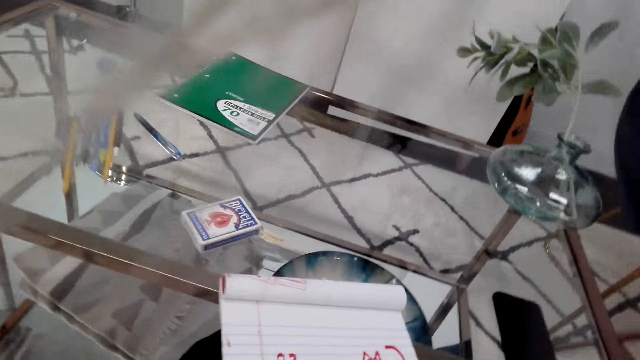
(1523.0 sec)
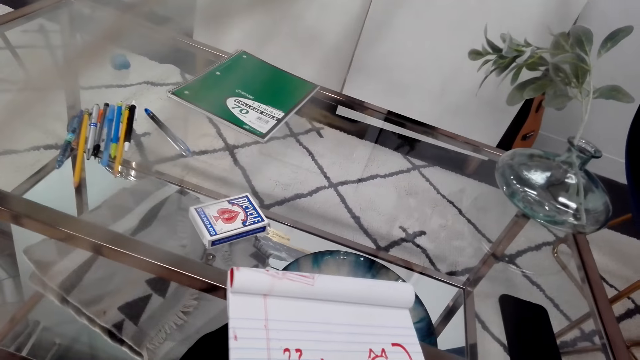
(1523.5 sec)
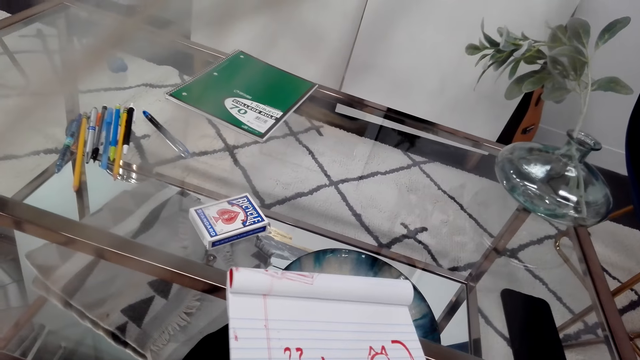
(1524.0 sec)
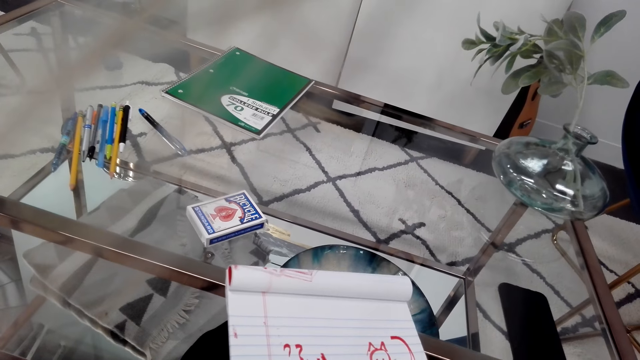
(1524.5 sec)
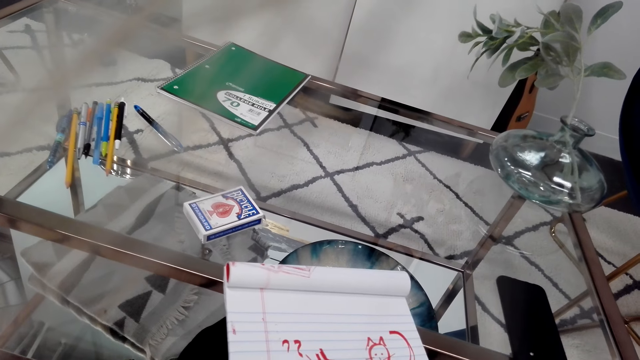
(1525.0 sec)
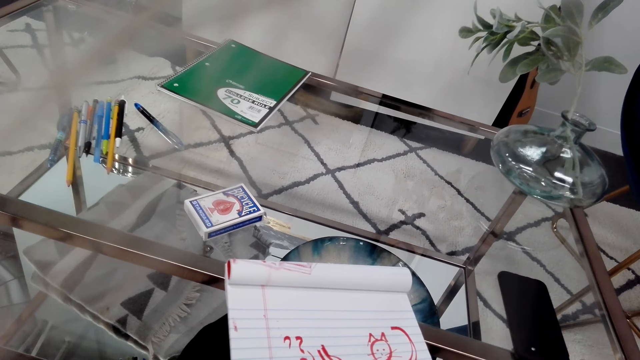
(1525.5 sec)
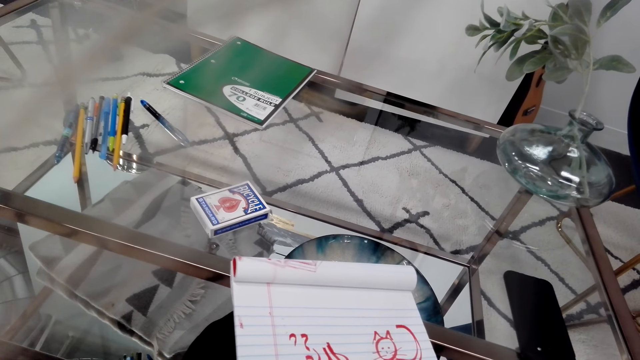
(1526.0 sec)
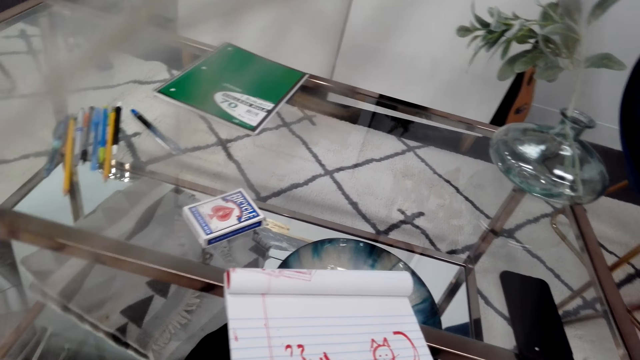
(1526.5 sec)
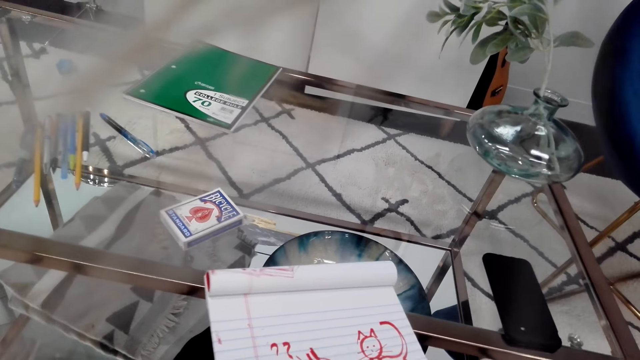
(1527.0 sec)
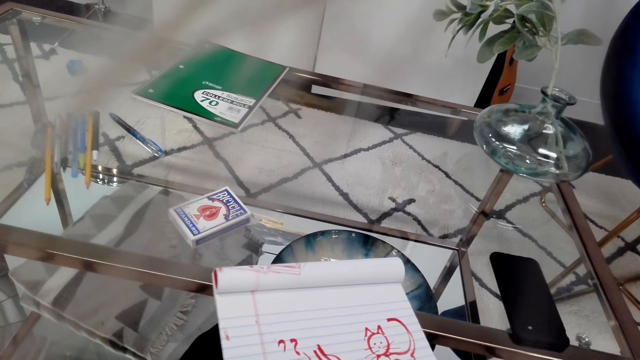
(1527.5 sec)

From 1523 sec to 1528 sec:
The camera wearer looks around the notebook.

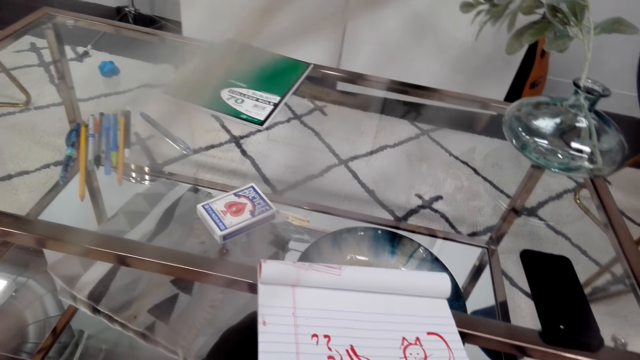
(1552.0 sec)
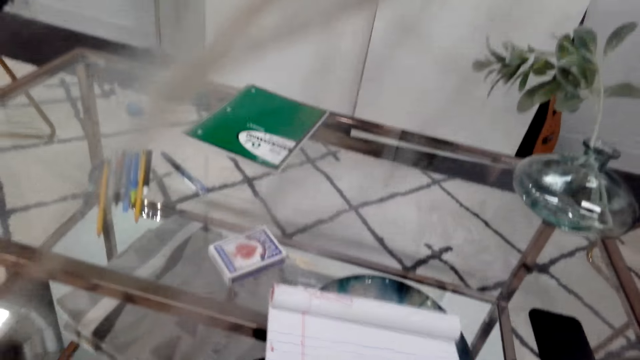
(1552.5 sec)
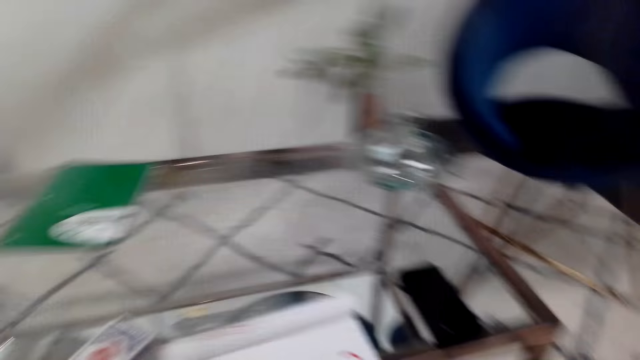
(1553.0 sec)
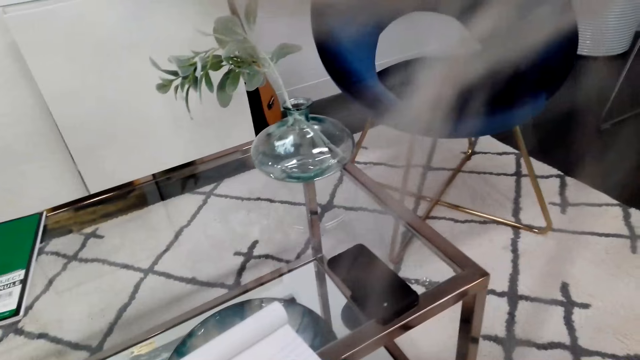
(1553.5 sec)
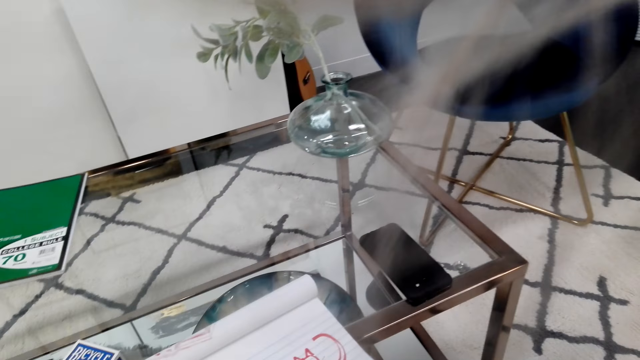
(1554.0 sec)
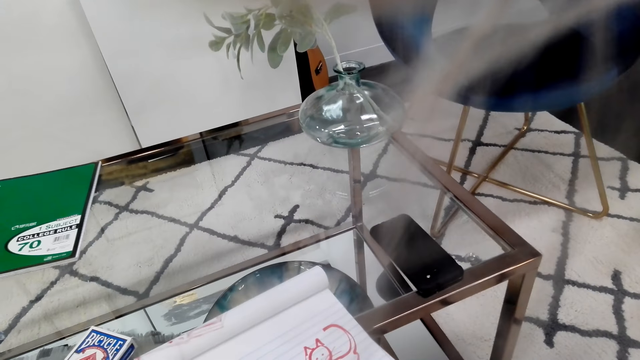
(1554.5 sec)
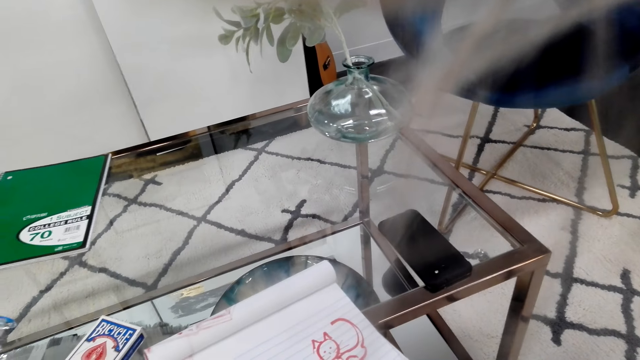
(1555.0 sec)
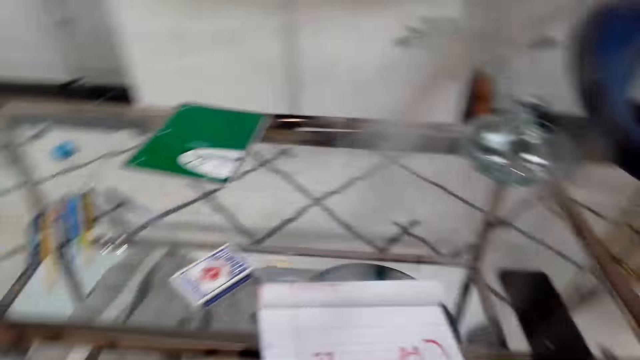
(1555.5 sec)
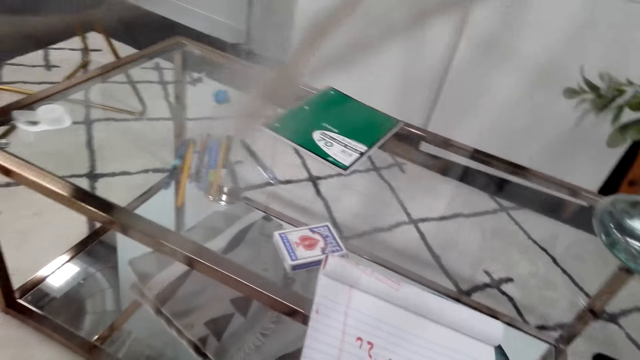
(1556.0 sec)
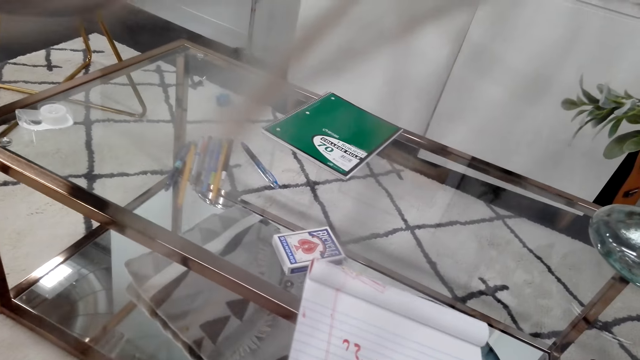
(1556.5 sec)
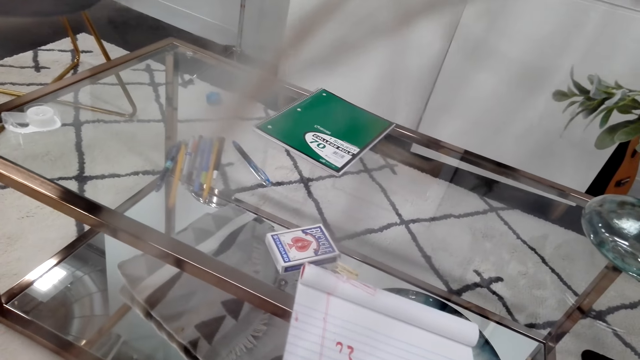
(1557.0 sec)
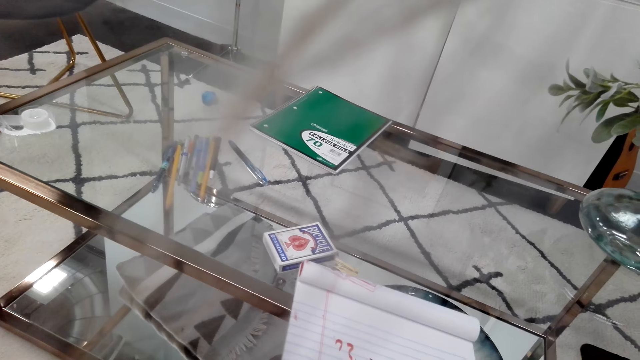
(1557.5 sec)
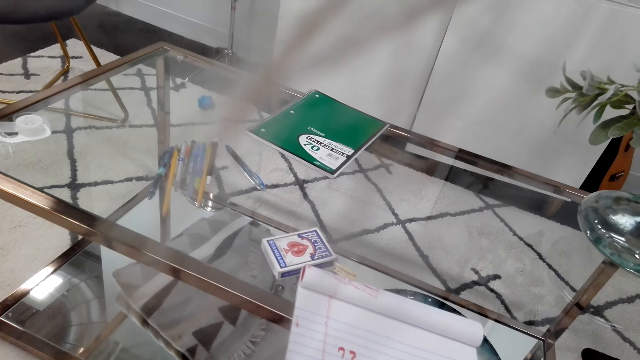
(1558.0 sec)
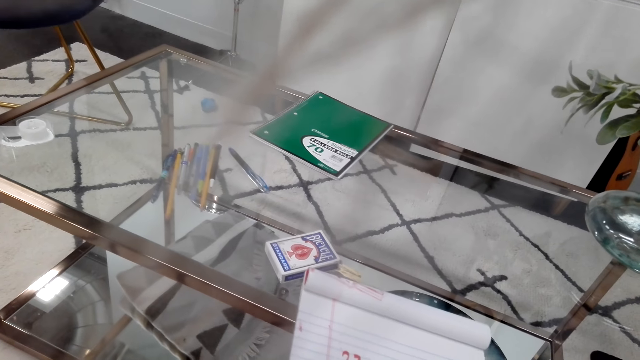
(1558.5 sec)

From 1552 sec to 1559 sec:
The camera wearer looks around the table.

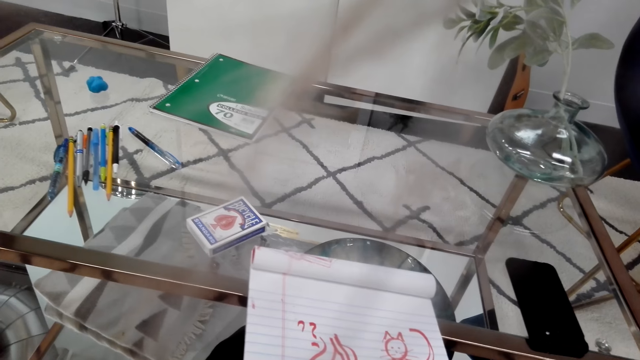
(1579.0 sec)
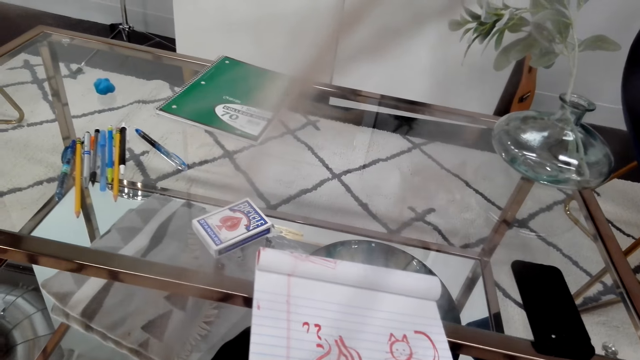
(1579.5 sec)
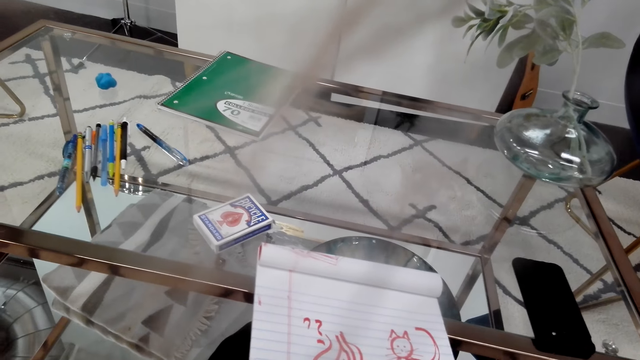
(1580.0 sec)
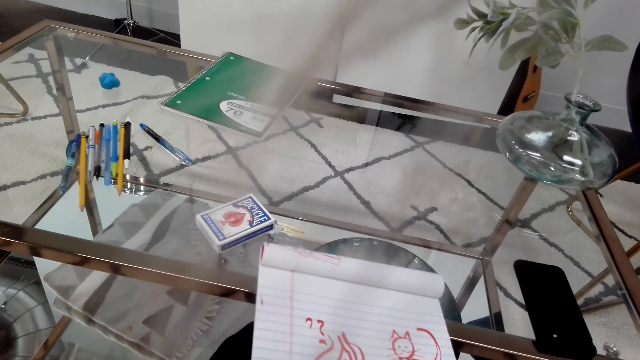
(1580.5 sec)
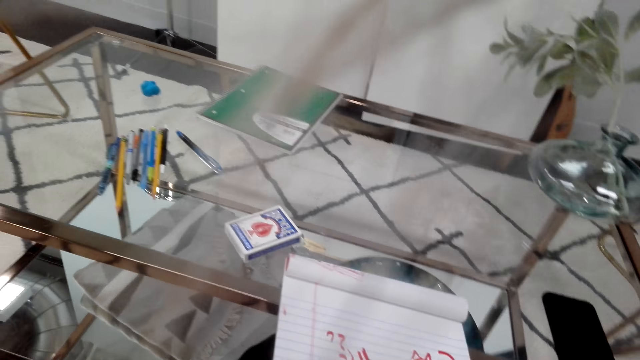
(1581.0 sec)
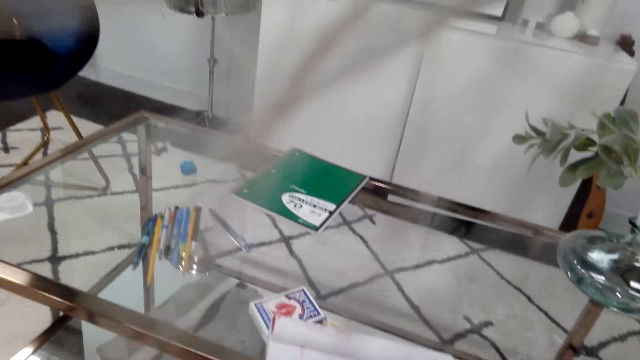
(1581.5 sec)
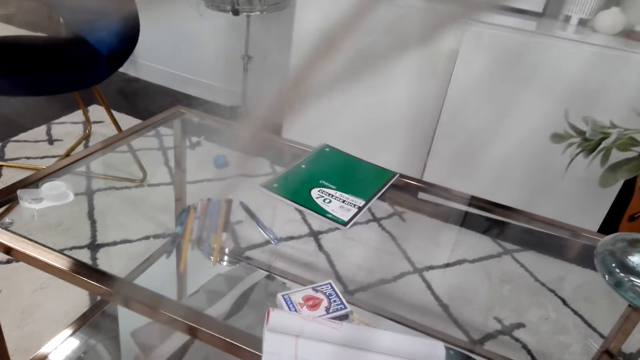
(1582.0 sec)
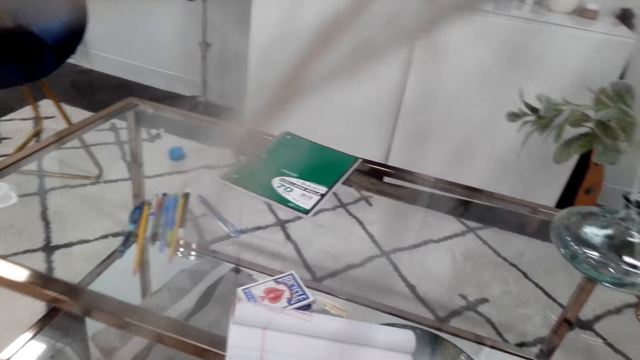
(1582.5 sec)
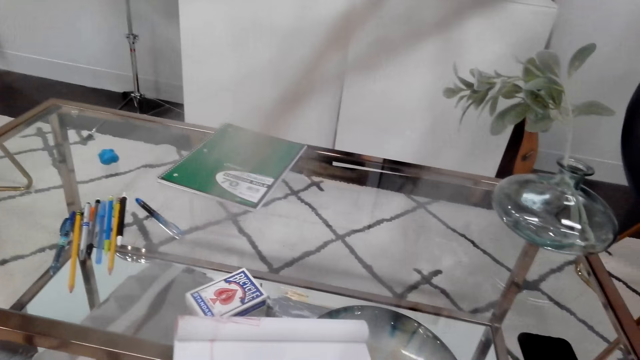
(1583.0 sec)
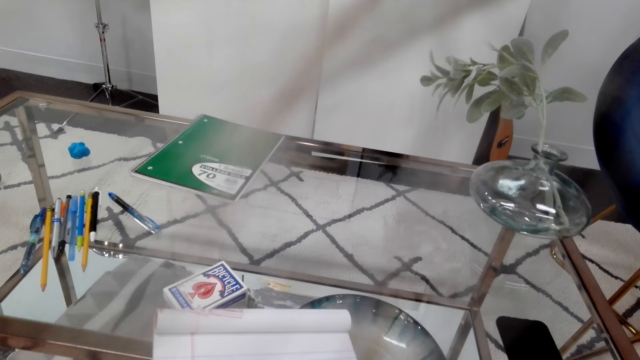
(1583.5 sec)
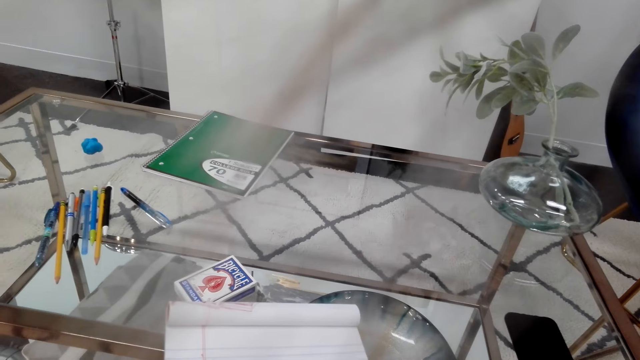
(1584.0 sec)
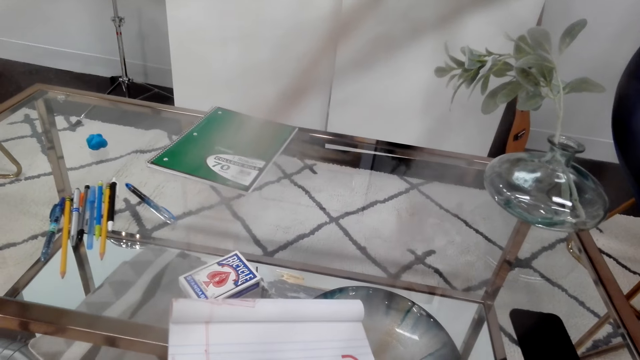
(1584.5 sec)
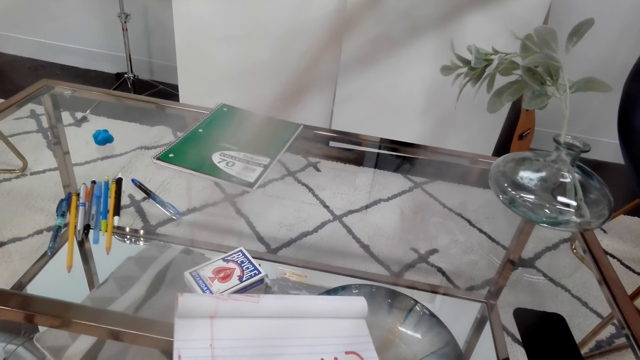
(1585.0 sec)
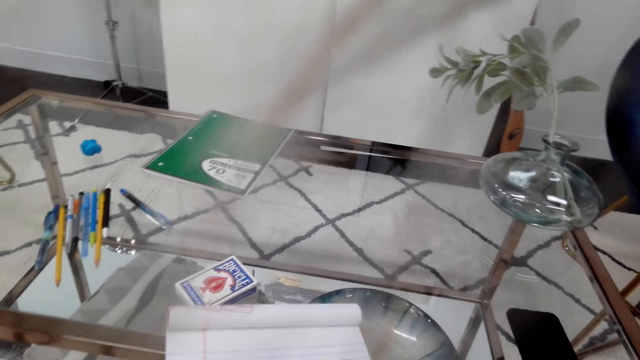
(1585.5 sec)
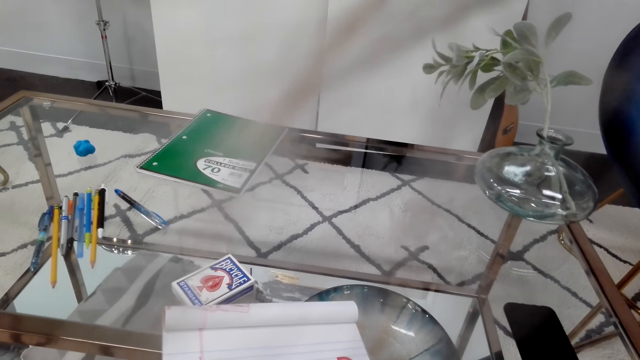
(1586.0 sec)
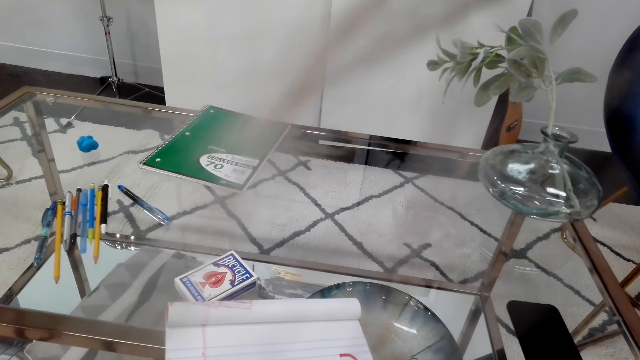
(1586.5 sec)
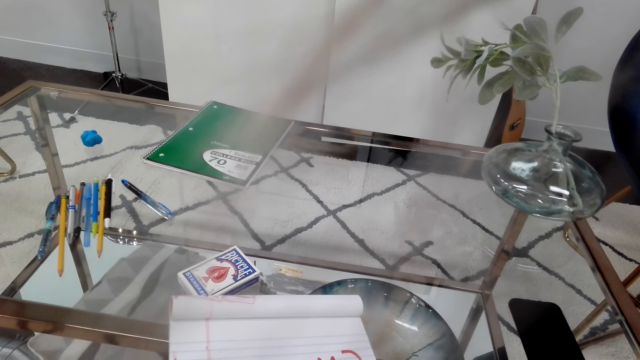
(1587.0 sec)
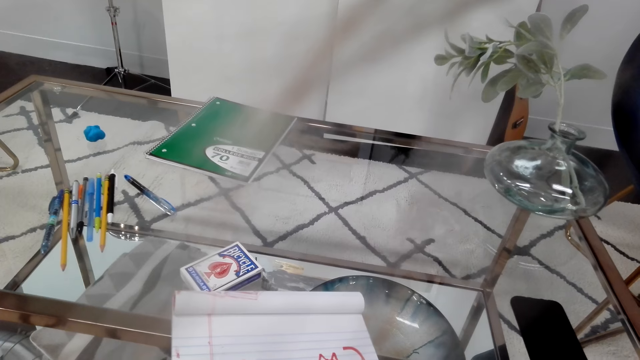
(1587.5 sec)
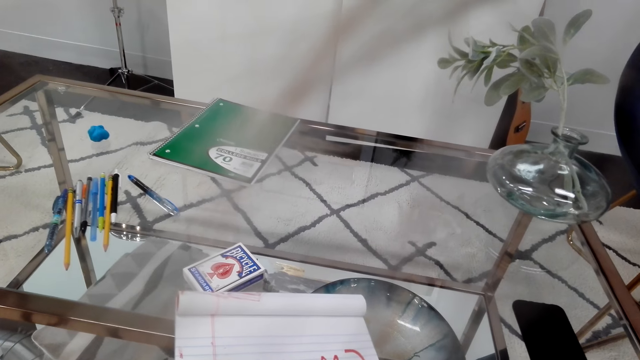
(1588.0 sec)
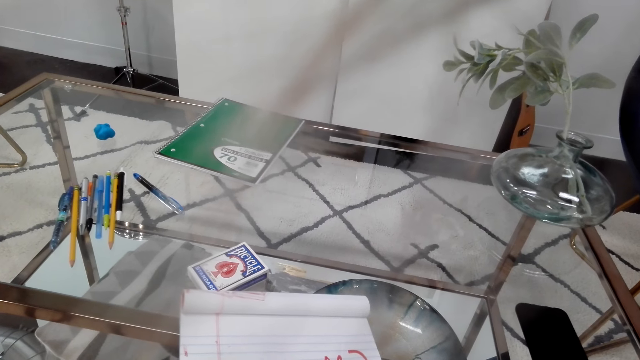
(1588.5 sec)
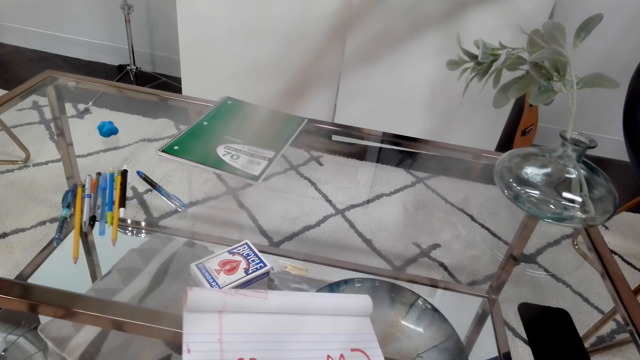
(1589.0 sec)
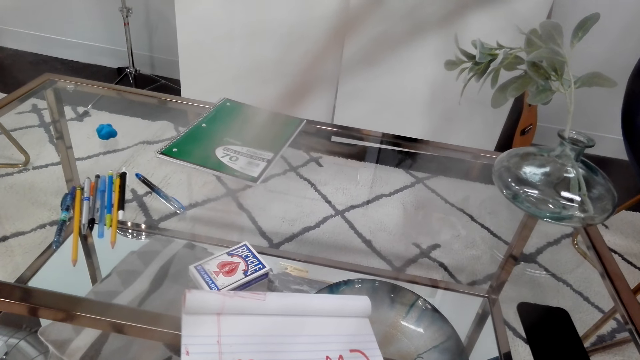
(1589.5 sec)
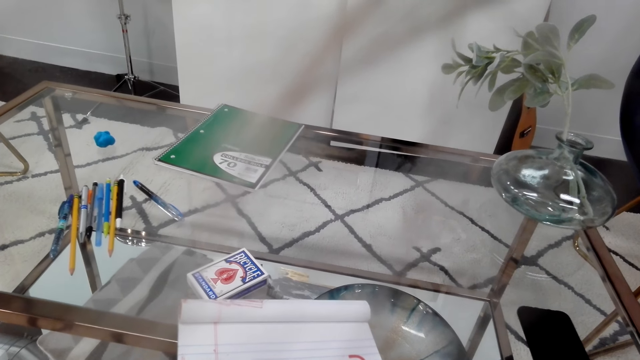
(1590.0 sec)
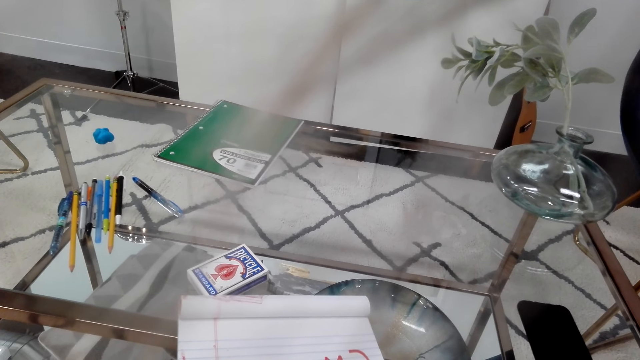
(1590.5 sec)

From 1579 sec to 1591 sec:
The camera wearer looks around the notebook.
